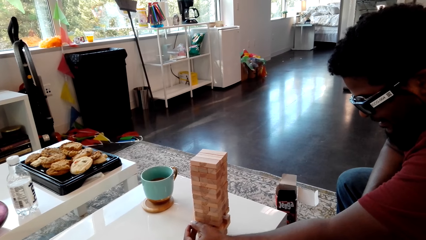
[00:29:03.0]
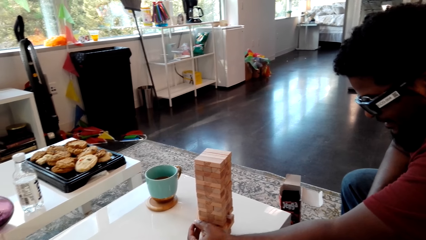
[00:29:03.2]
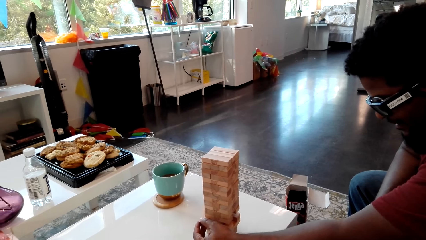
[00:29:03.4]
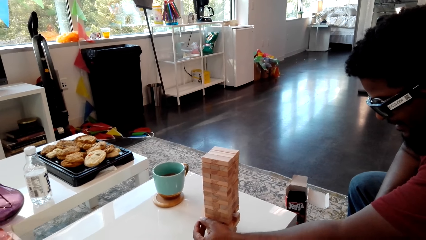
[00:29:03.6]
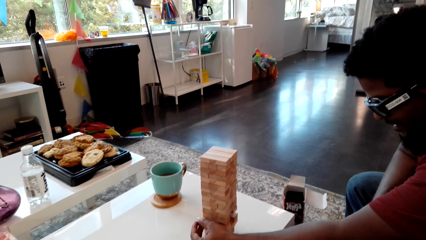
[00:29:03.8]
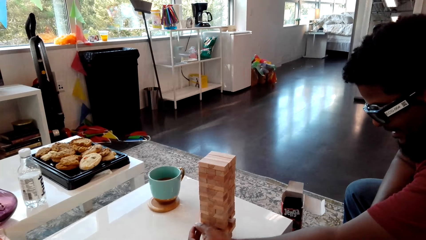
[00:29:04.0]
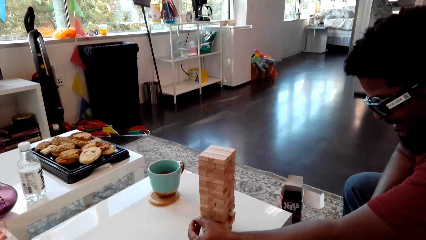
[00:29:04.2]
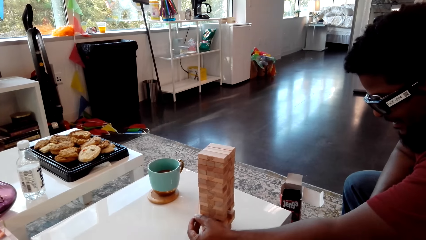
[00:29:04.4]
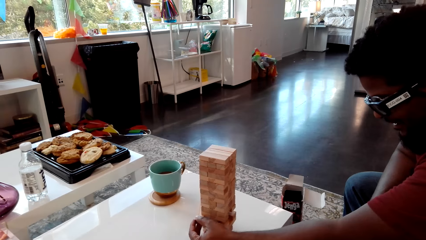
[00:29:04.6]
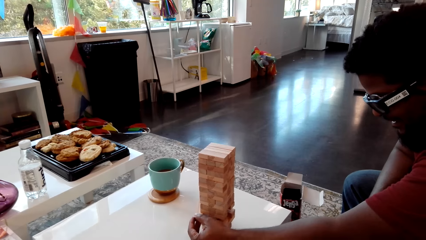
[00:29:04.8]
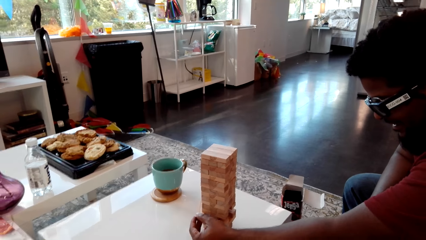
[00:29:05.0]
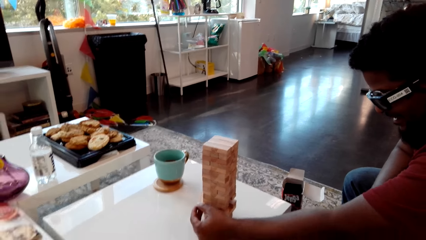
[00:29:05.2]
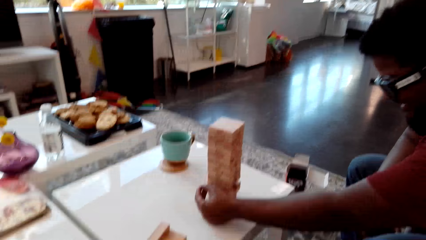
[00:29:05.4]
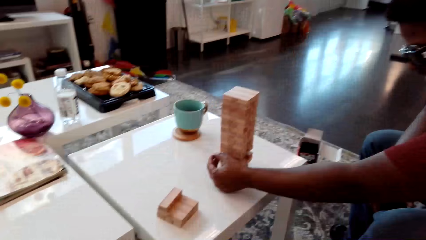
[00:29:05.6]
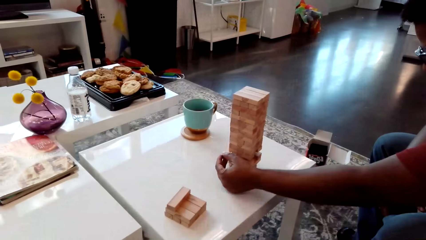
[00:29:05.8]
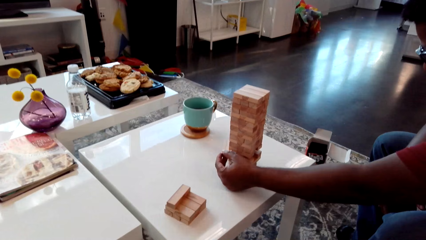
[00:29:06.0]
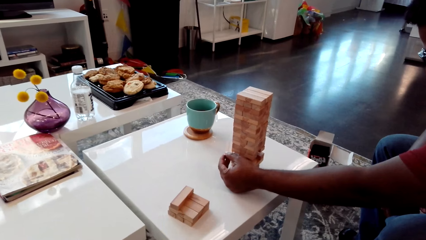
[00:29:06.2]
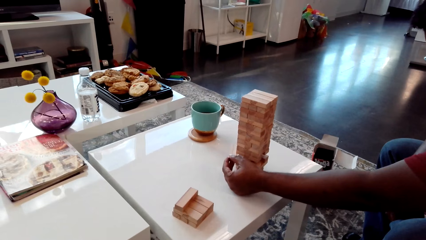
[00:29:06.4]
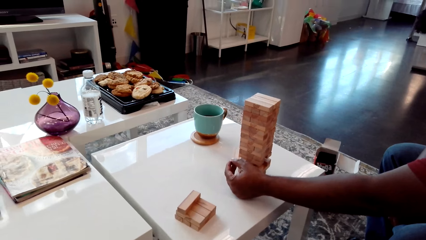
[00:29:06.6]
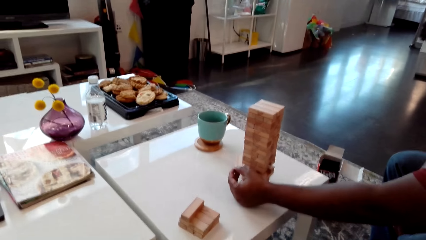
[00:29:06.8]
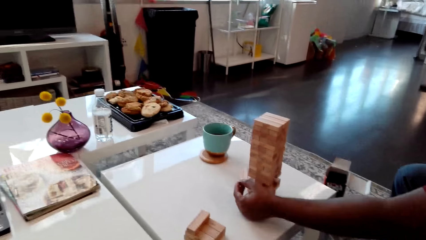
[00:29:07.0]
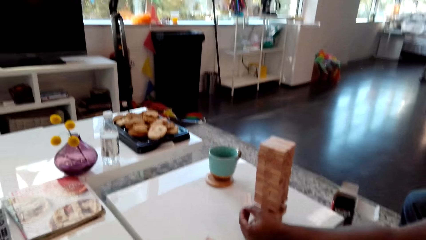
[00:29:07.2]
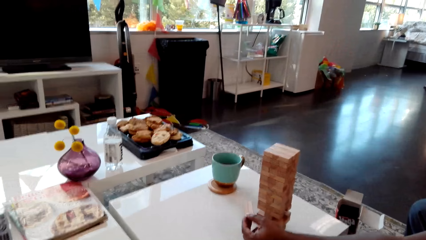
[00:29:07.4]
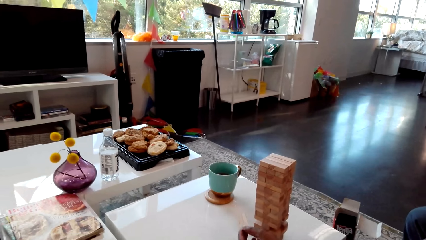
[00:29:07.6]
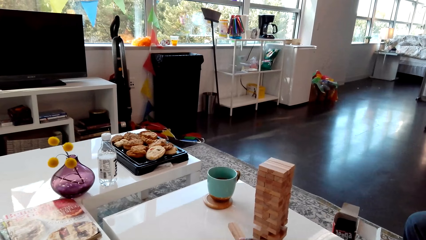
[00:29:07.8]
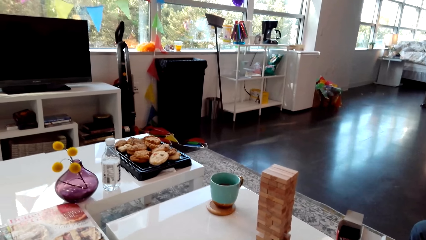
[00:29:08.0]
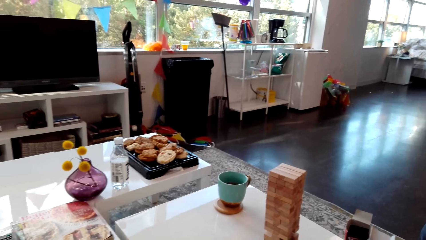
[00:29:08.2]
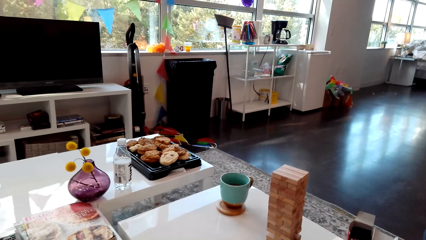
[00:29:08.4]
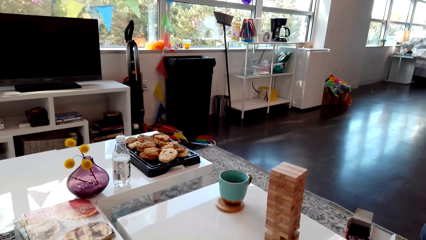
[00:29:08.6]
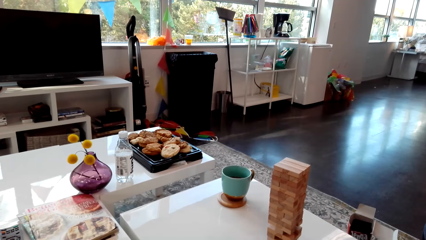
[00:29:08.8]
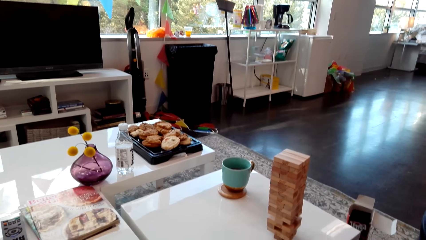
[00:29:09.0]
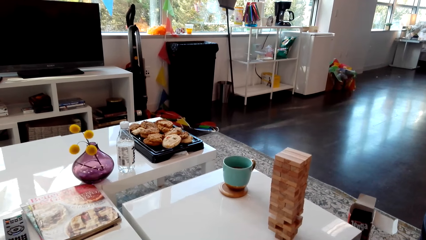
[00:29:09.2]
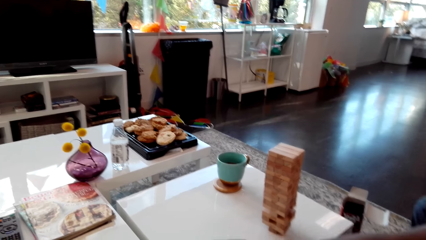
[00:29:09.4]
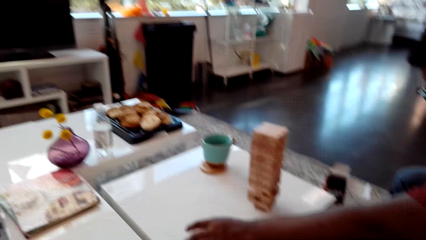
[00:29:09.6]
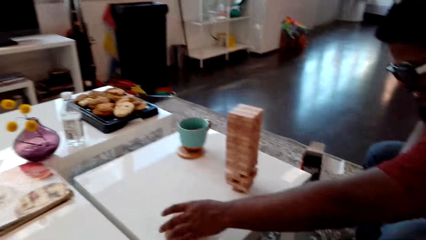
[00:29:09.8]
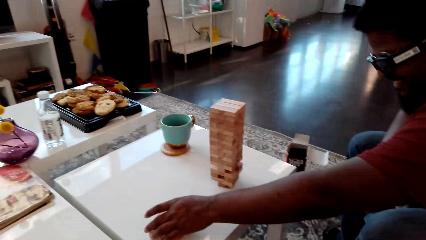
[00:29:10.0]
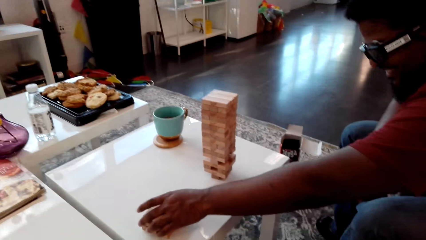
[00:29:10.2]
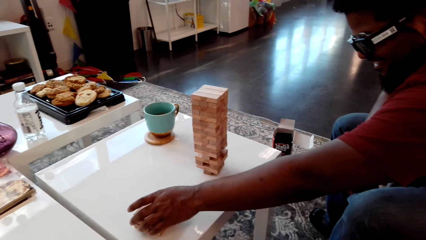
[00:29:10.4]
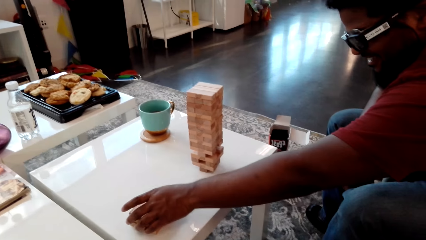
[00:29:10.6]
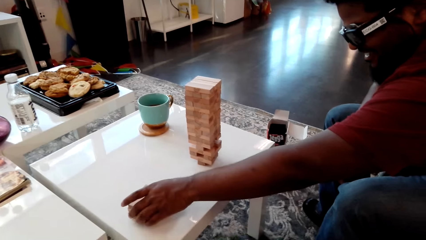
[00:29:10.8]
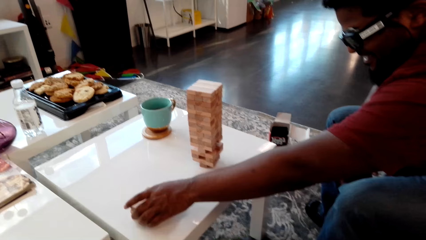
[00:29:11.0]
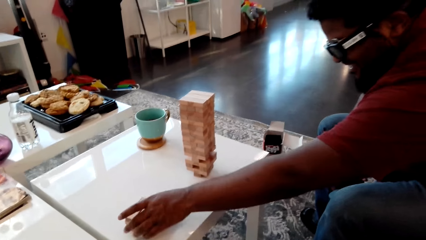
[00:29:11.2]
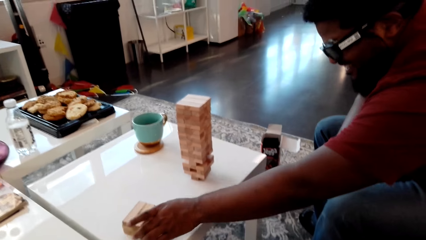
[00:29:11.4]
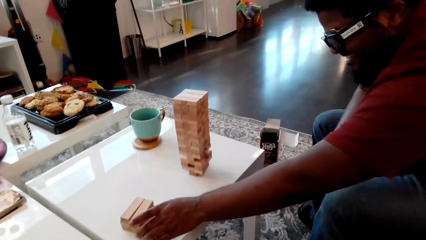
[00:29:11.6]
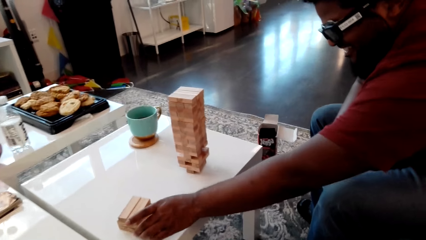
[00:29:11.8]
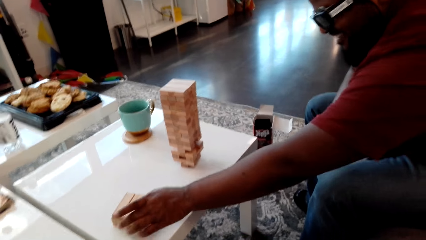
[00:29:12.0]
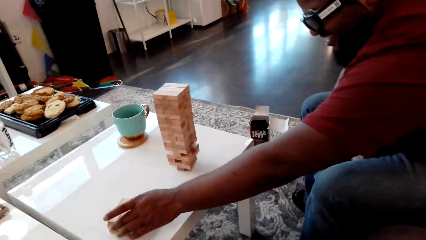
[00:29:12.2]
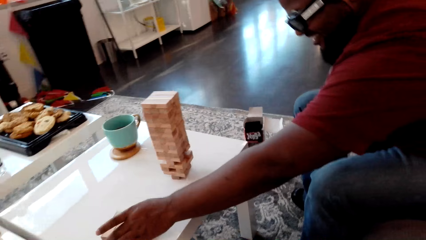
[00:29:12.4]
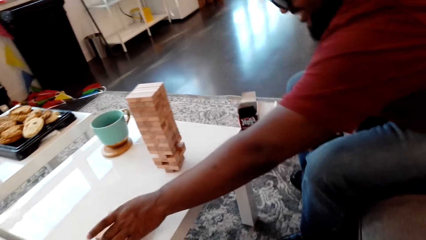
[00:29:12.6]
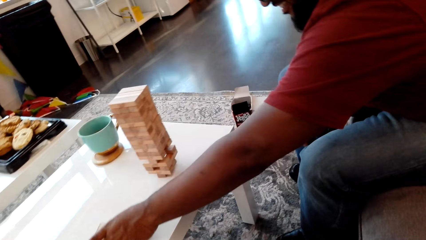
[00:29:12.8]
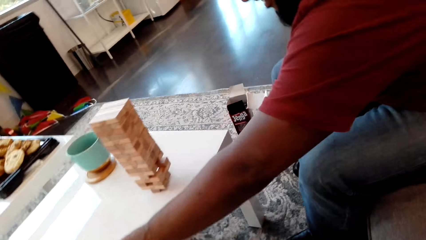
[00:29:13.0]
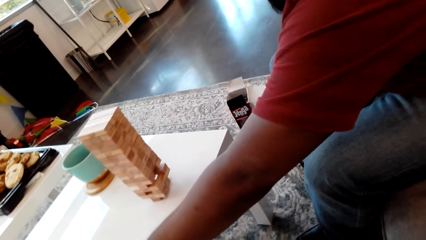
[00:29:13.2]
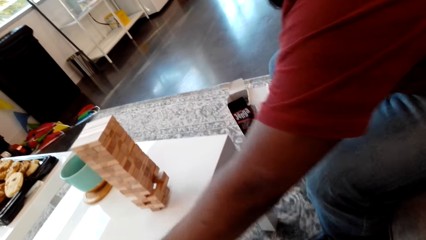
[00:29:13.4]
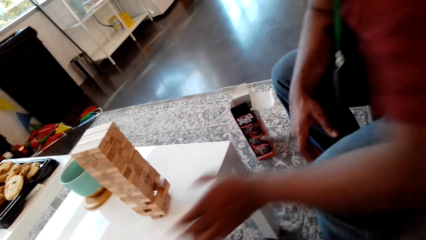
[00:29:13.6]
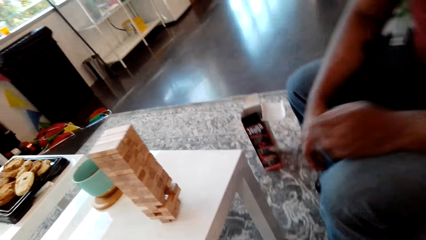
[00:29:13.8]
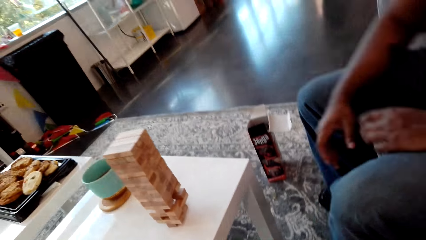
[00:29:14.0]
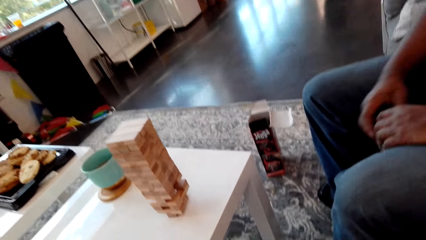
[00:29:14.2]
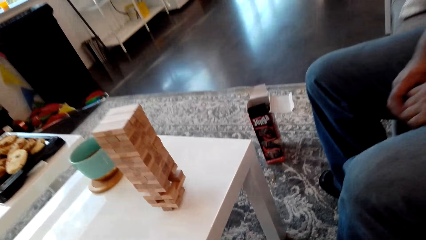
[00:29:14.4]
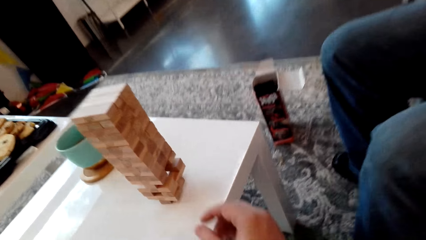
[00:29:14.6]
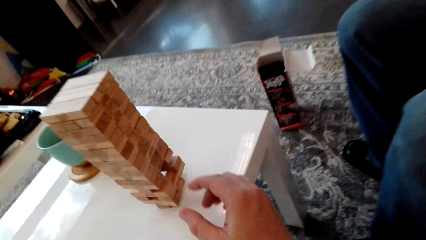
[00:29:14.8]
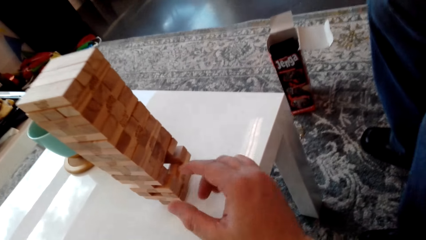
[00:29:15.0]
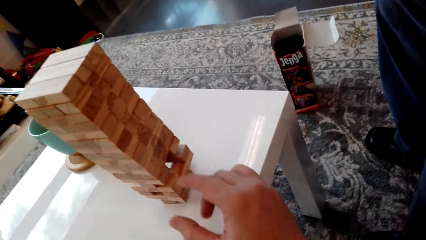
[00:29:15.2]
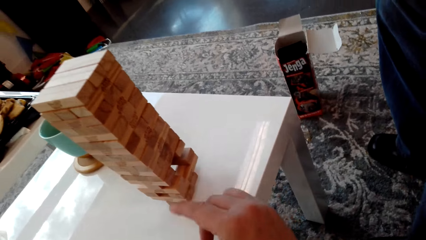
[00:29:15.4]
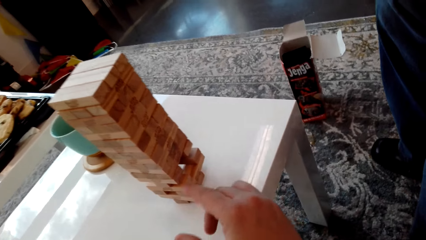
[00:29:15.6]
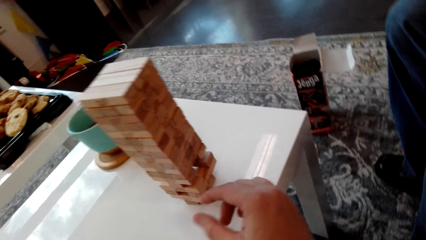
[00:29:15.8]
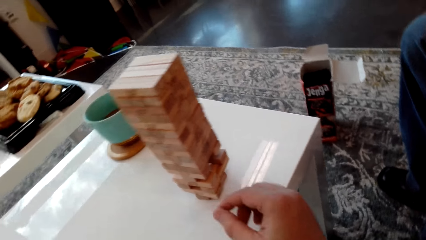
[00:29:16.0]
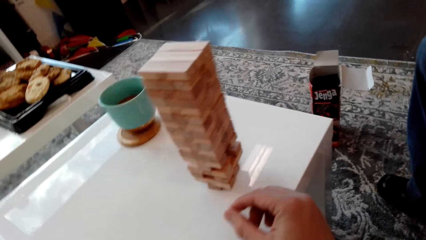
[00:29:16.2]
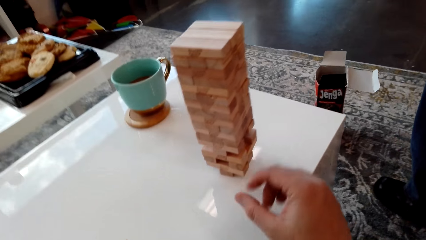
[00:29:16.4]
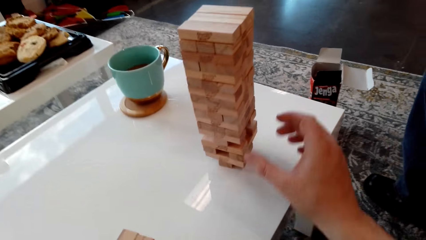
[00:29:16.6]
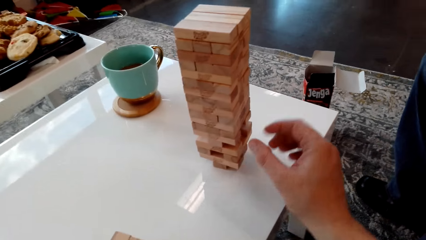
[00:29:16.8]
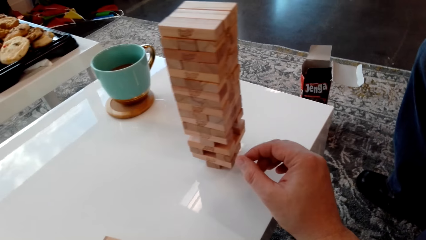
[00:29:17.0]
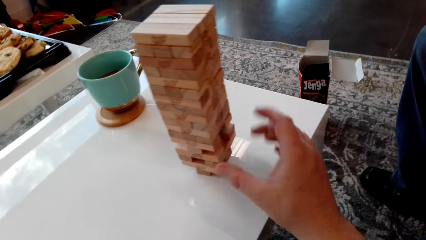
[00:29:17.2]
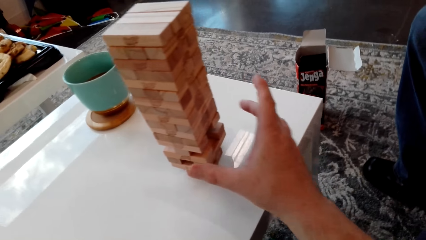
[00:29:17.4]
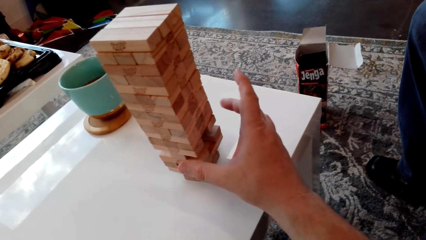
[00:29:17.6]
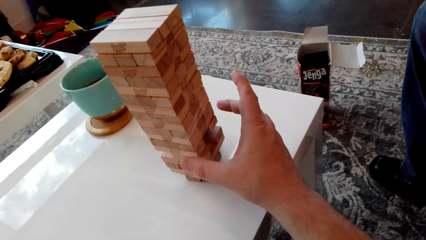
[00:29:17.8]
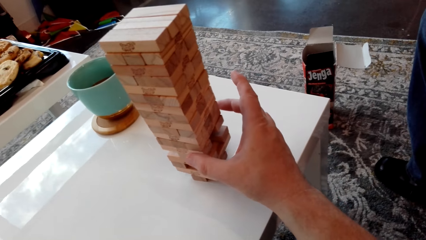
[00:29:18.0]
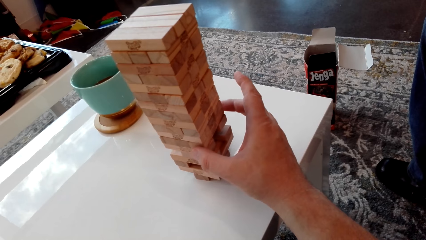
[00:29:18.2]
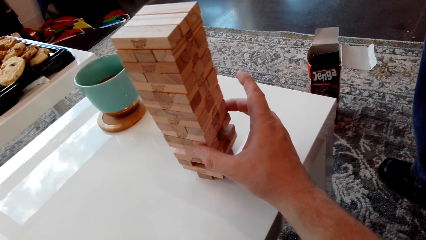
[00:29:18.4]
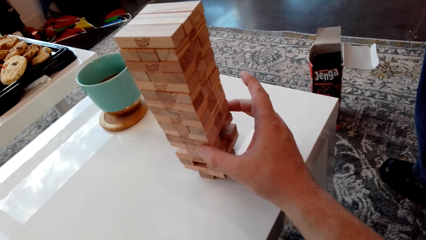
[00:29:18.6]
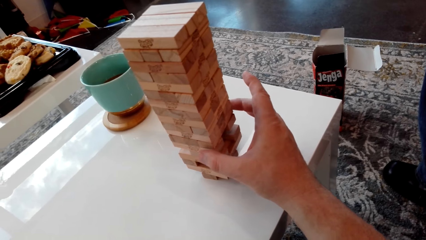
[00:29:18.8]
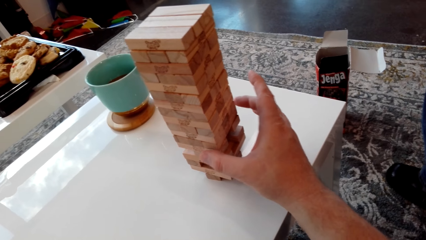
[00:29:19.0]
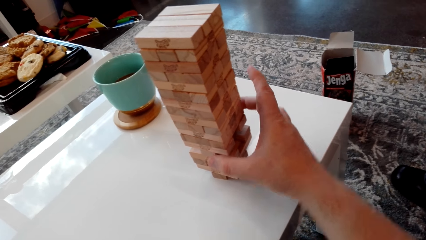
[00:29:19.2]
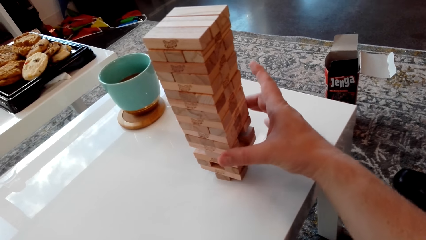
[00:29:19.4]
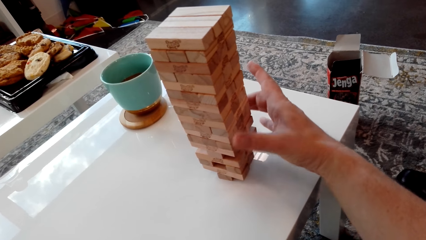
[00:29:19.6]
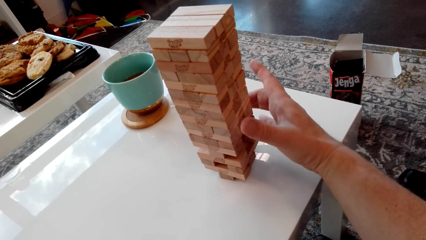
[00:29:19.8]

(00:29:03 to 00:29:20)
A person removes a piece of wood from the stack of blocks of wood and puts the piece of wood aside on the table.
